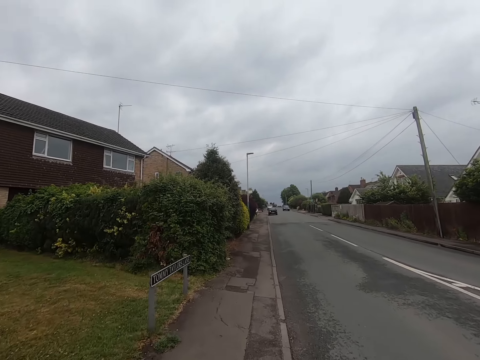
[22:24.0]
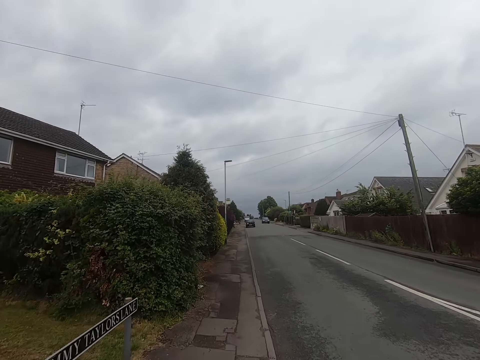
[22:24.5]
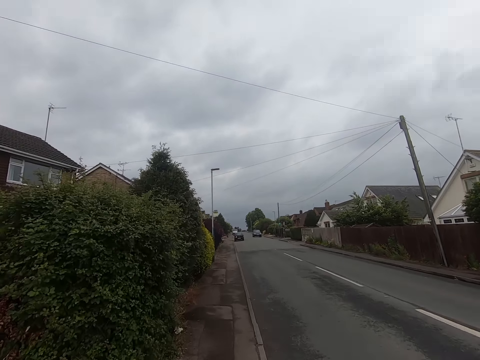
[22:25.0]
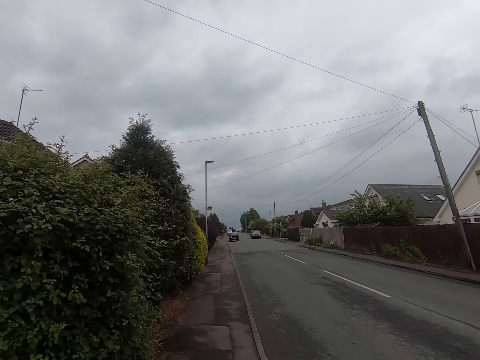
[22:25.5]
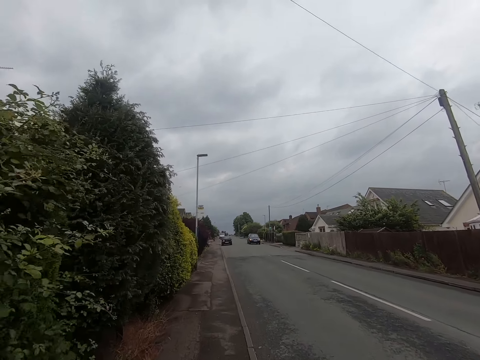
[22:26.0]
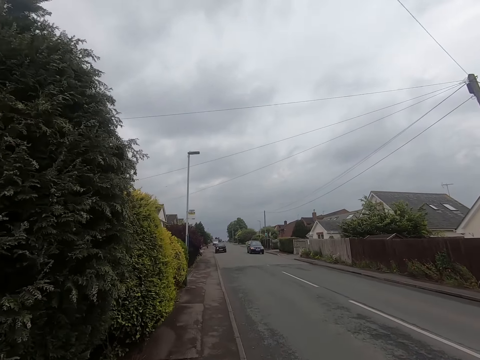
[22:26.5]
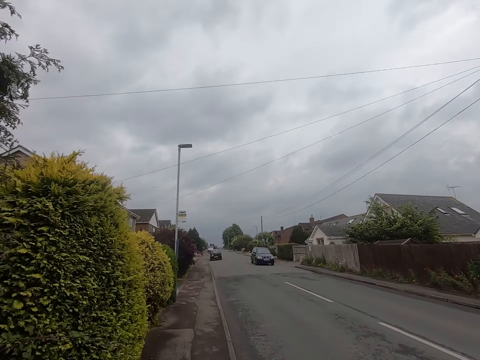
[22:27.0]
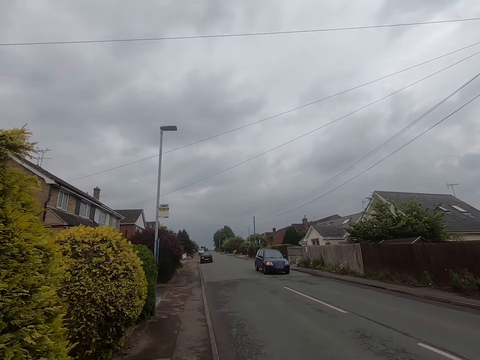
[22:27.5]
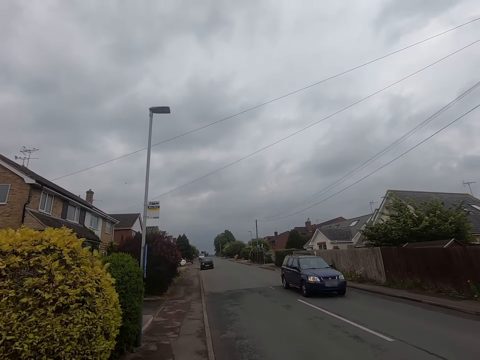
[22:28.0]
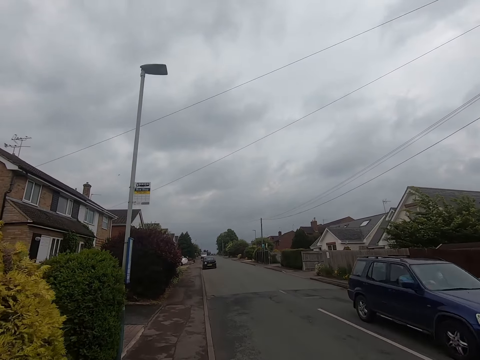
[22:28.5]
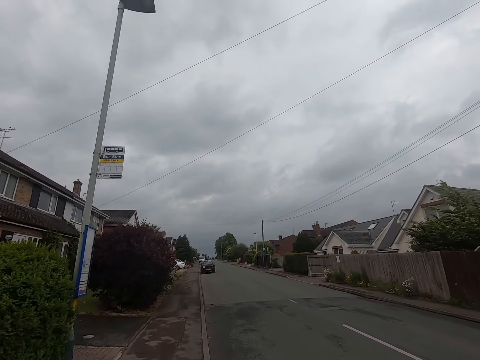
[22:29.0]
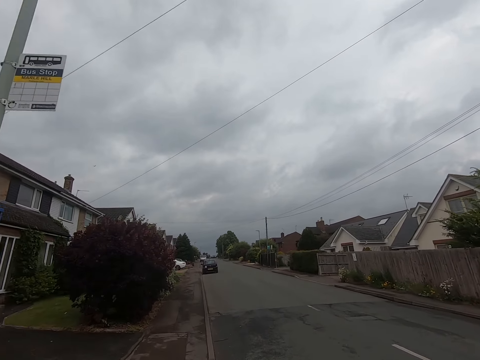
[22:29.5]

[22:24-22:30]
The camera wearer runs on the pavement.

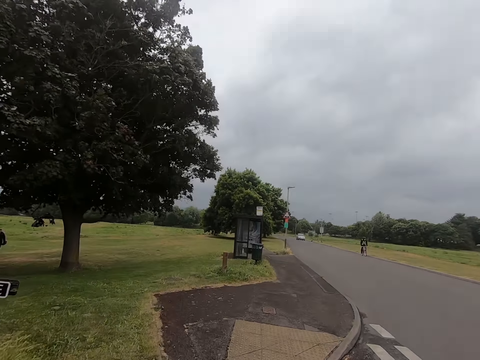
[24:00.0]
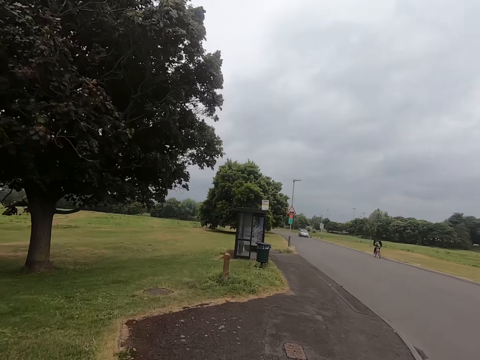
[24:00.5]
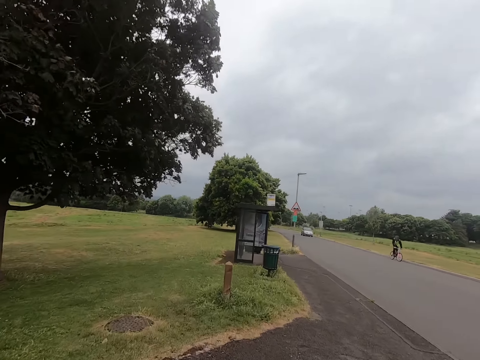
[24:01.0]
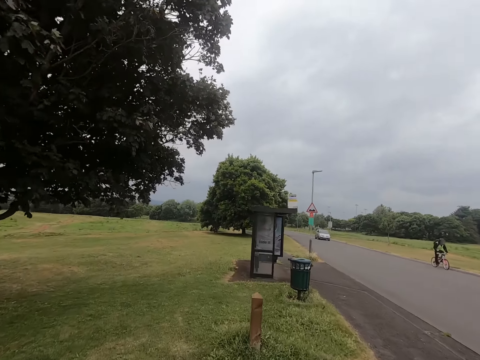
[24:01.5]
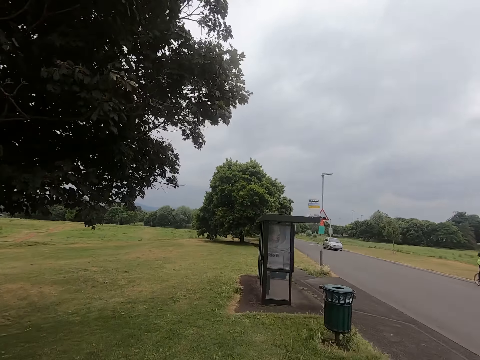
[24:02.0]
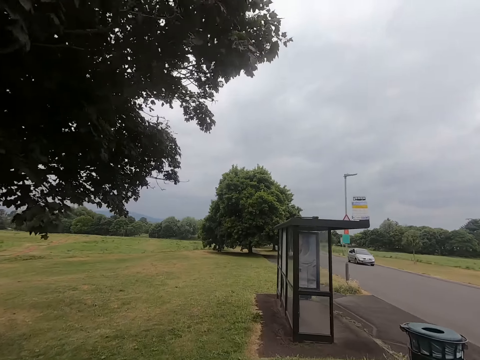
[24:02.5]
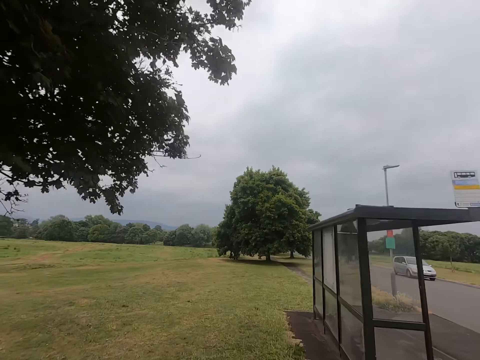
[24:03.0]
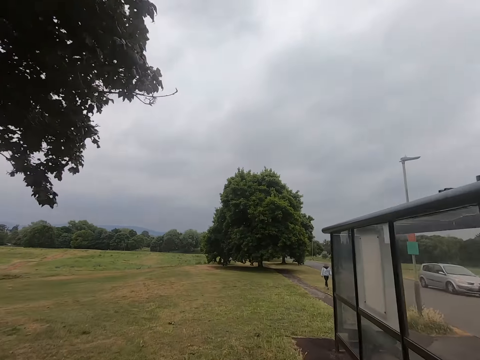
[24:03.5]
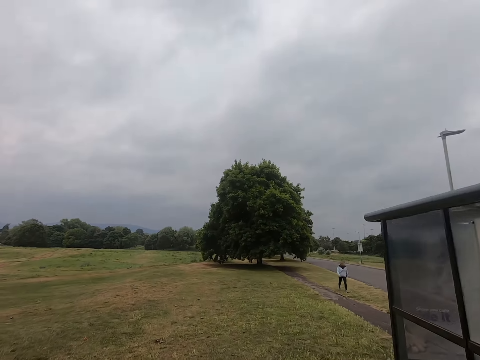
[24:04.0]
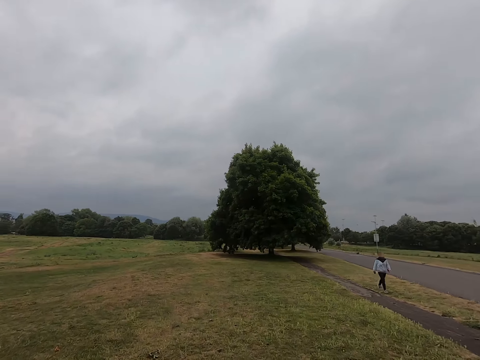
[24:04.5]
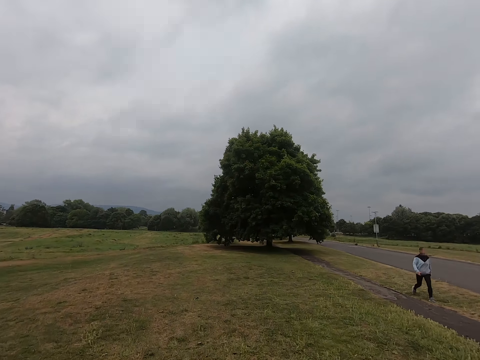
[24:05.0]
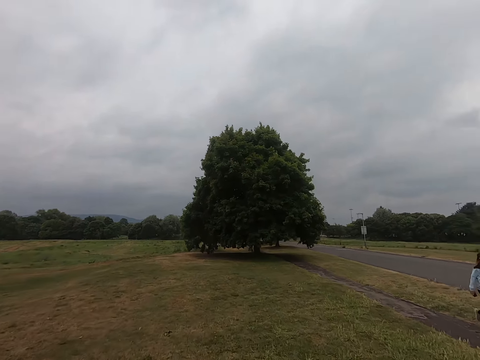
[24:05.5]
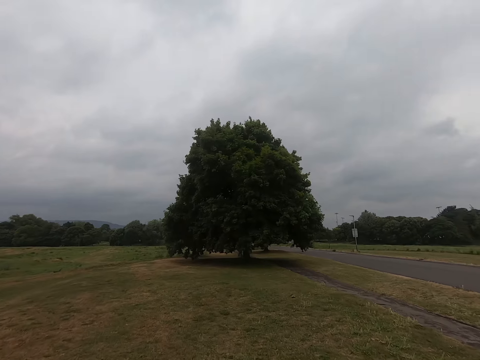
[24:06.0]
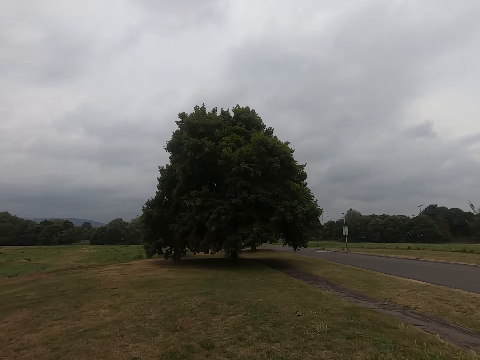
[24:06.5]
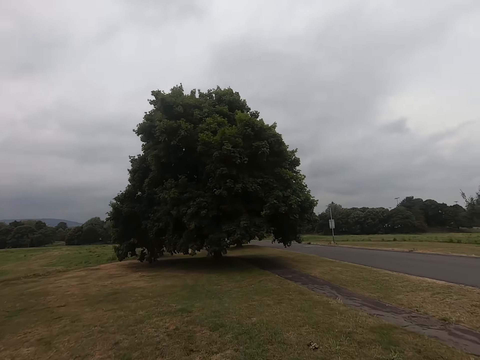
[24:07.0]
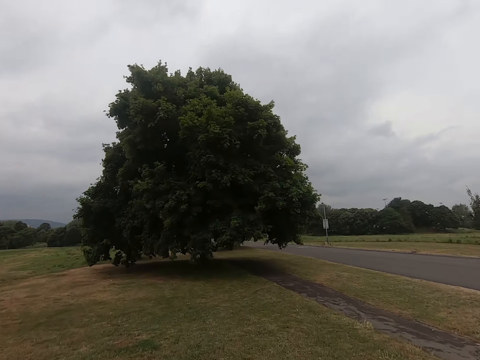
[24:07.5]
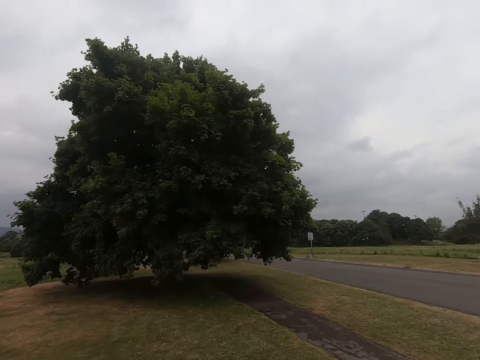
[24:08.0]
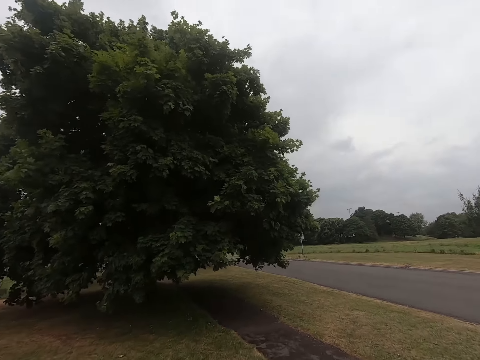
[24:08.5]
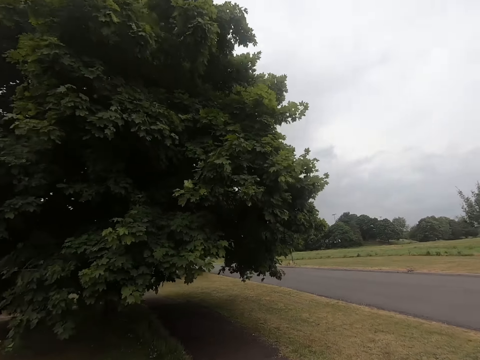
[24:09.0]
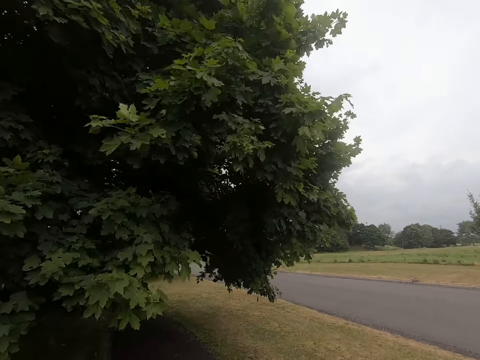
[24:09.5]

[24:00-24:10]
The camera wearer runs on the field.

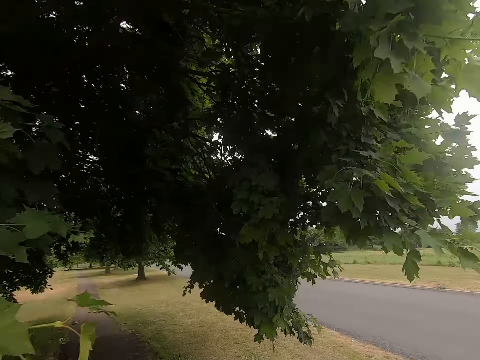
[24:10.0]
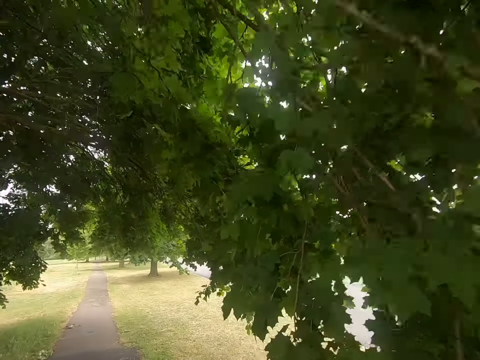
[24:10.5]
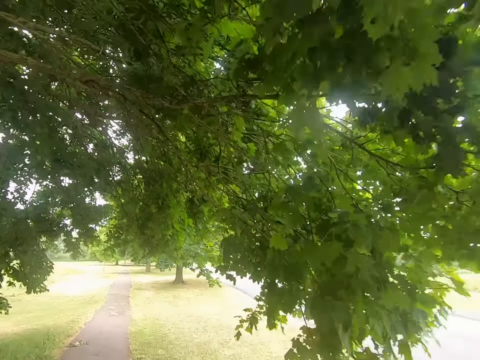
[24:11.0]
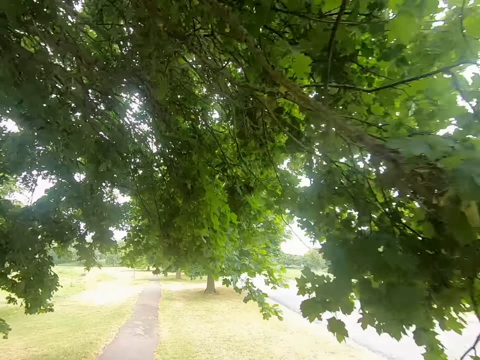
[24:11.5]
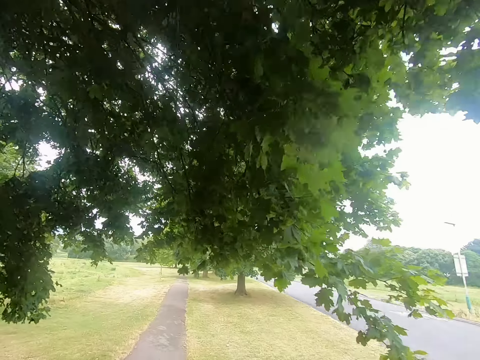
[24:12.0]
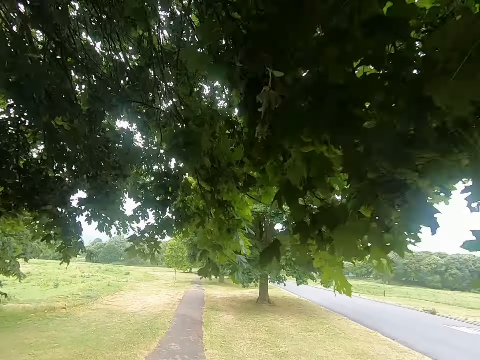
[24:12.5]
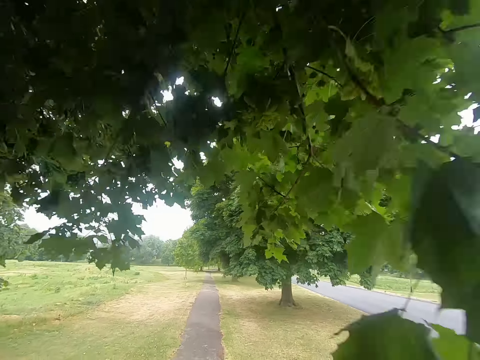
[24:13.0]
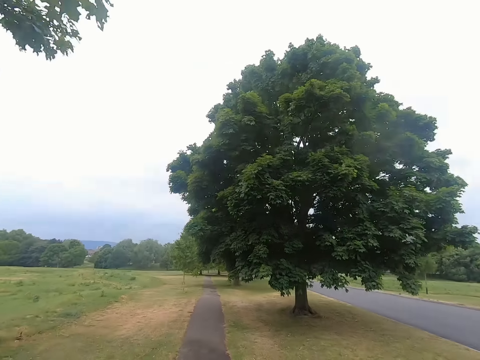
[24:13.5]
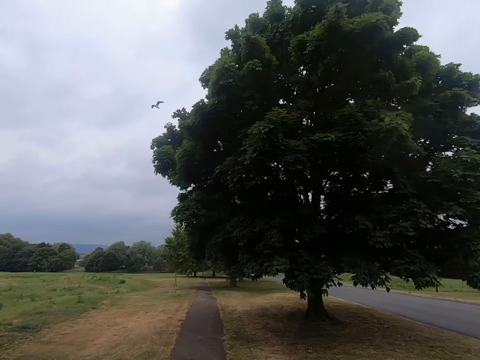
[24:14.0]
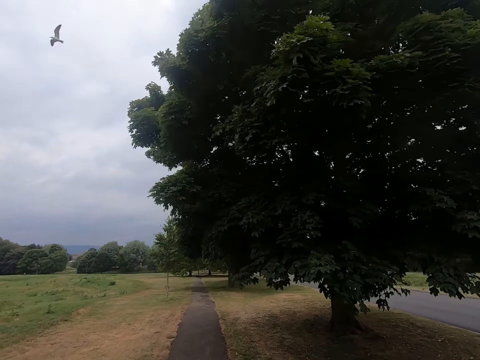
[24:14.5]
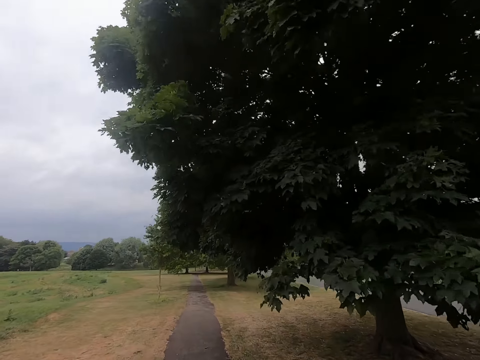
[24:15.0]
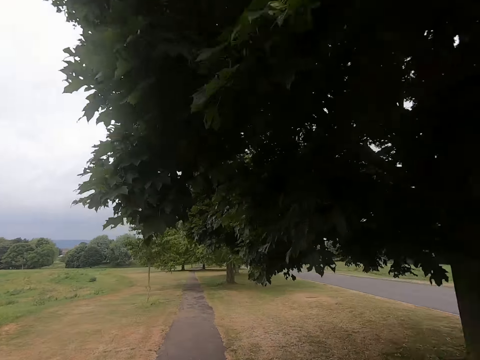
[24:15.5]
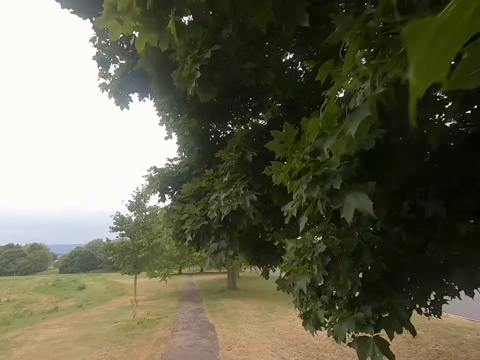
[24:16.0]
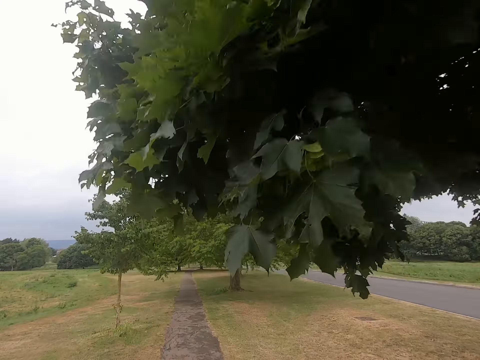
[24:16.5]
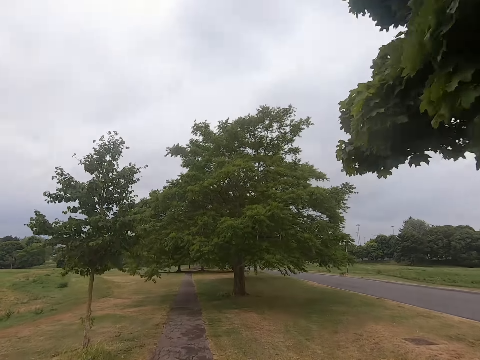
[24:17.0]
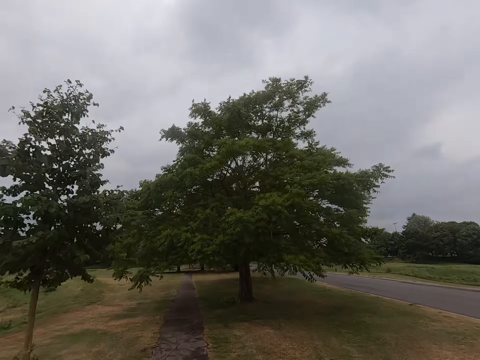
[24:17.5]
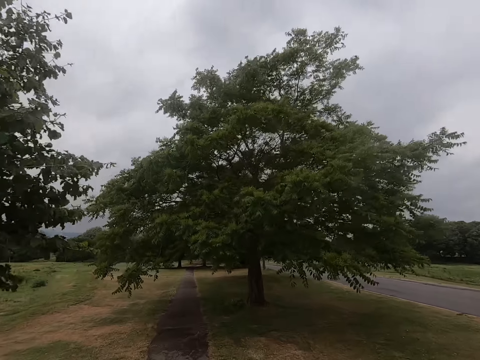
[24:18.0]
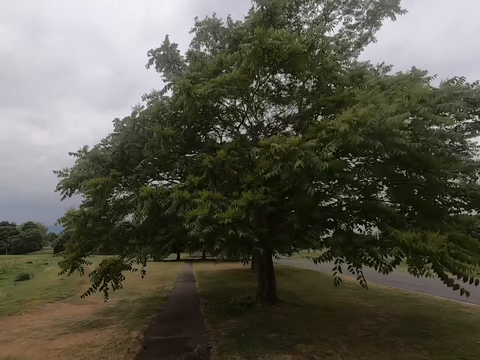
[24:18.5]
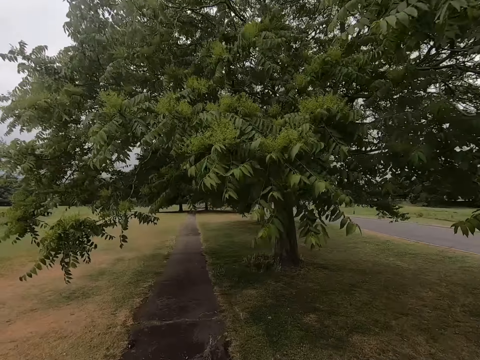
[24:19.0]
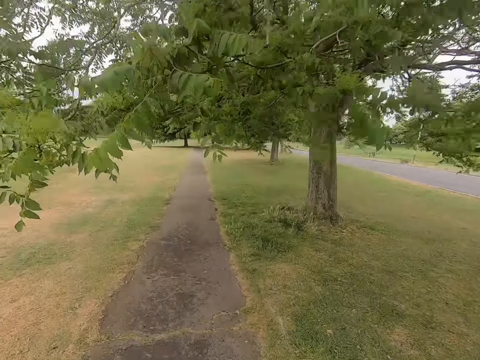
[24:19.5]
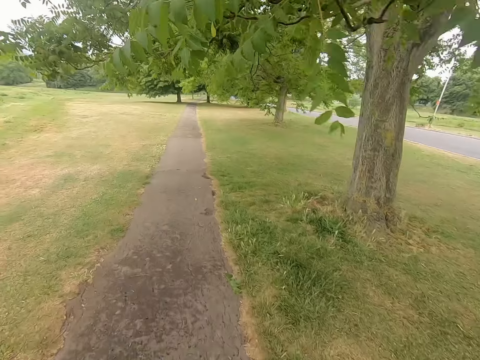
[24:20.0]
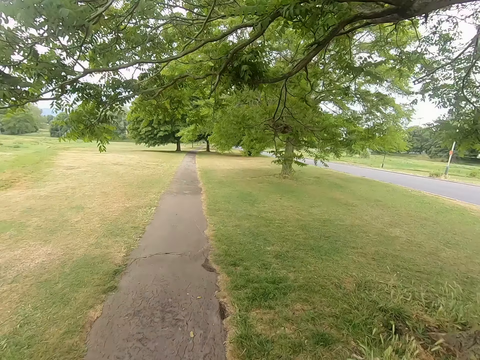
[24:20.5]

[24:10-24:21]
The camera wearer runs on the pavement. They run on the pavement and hit the branches.
